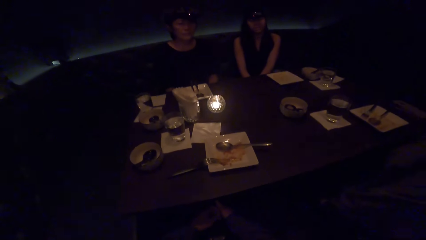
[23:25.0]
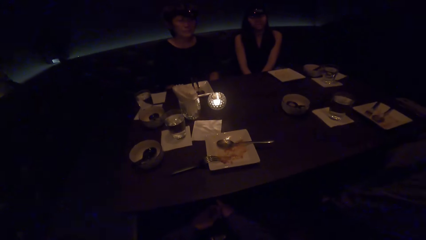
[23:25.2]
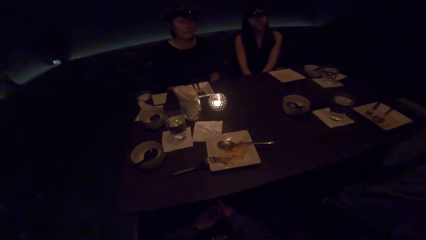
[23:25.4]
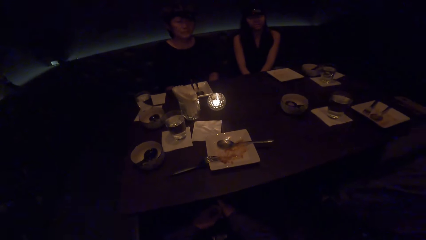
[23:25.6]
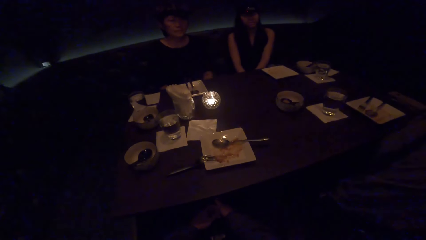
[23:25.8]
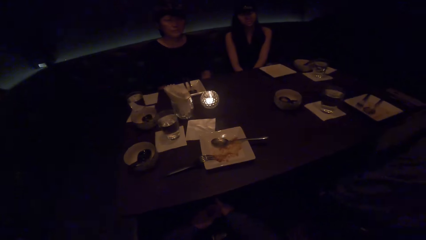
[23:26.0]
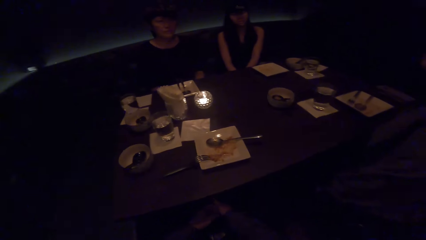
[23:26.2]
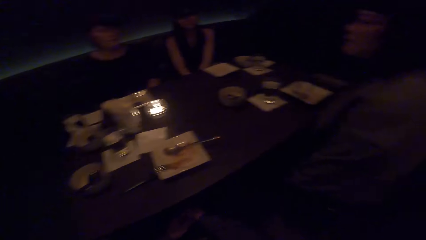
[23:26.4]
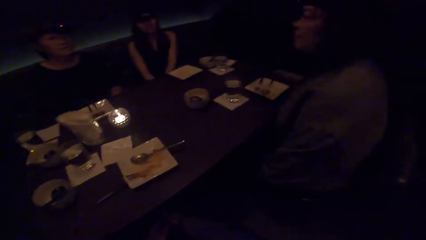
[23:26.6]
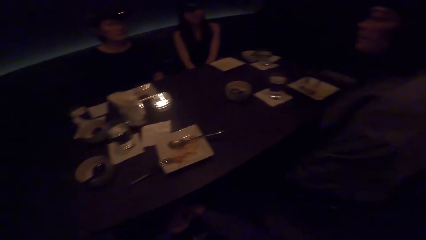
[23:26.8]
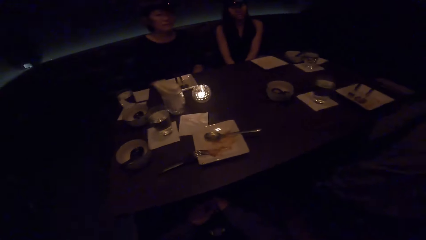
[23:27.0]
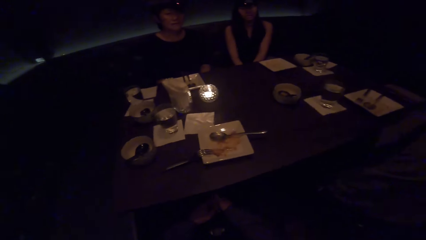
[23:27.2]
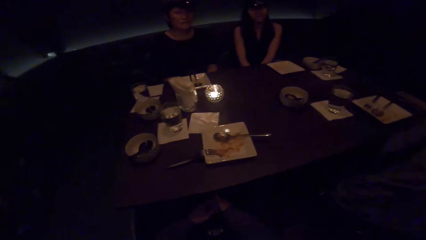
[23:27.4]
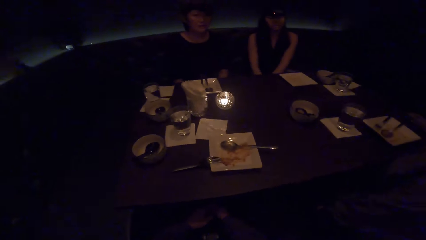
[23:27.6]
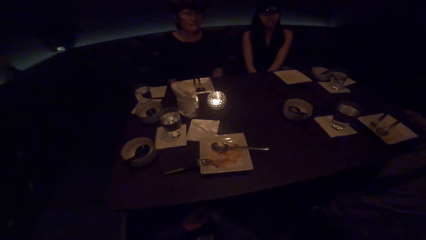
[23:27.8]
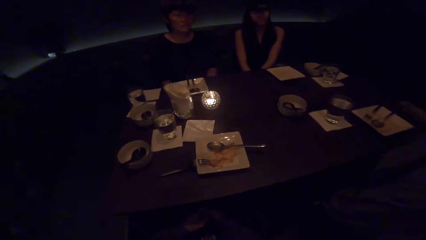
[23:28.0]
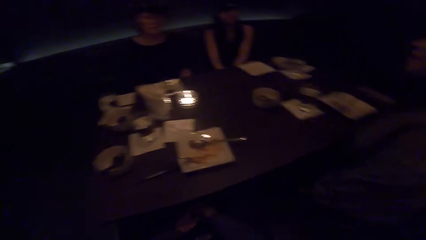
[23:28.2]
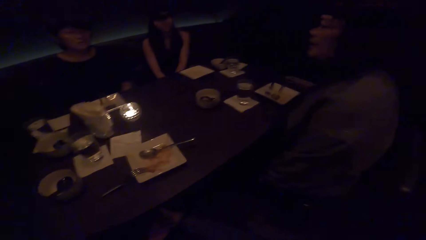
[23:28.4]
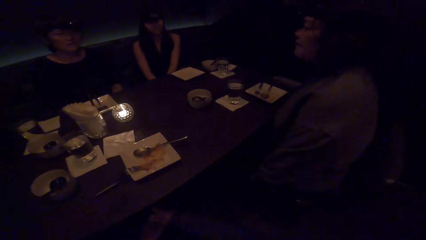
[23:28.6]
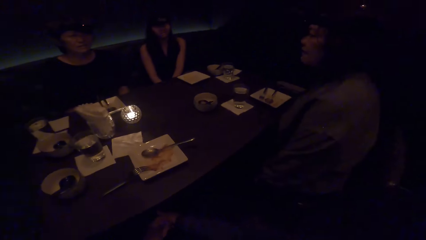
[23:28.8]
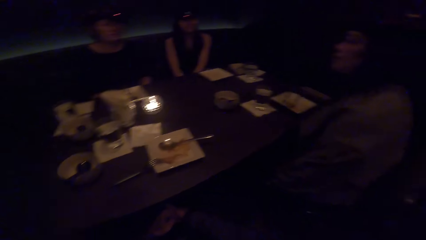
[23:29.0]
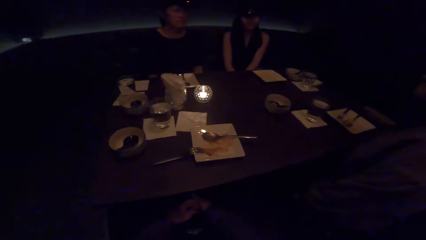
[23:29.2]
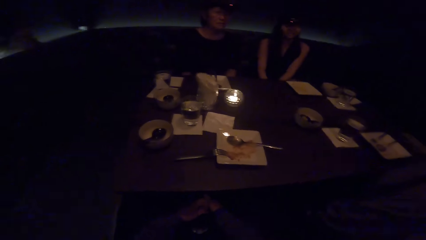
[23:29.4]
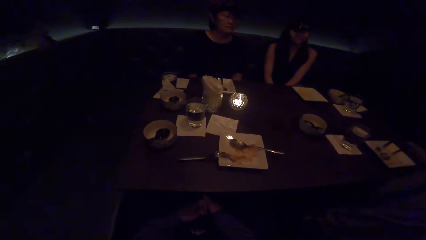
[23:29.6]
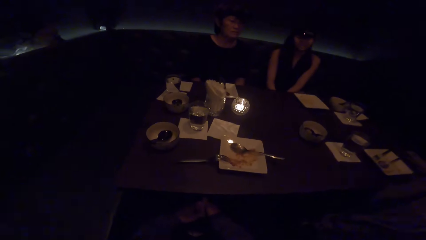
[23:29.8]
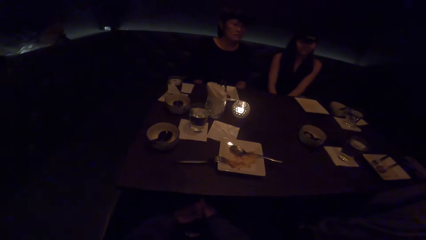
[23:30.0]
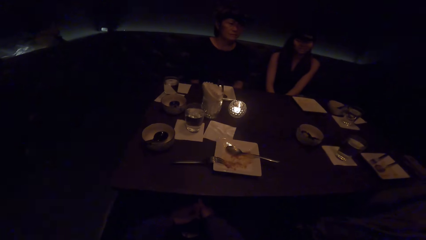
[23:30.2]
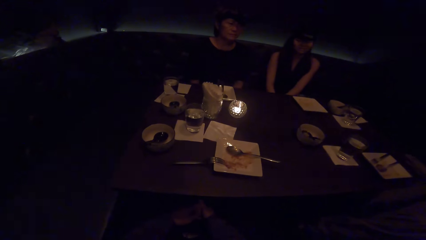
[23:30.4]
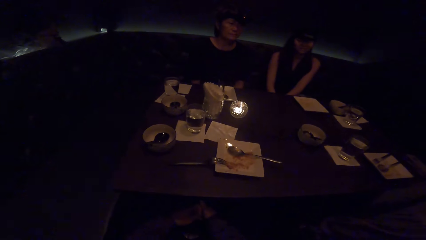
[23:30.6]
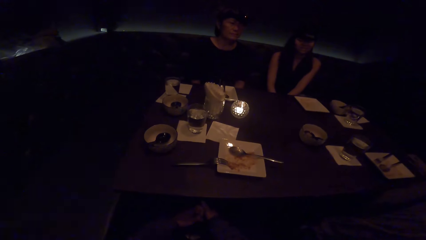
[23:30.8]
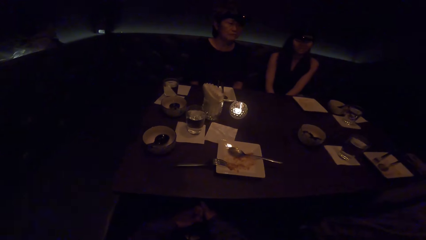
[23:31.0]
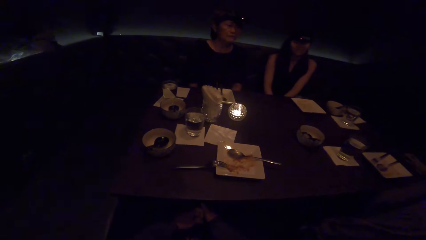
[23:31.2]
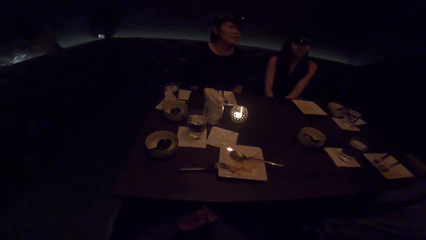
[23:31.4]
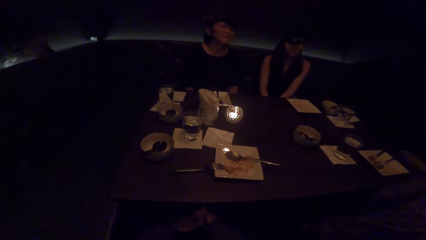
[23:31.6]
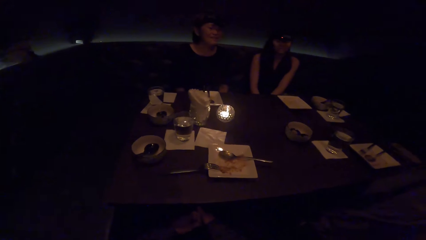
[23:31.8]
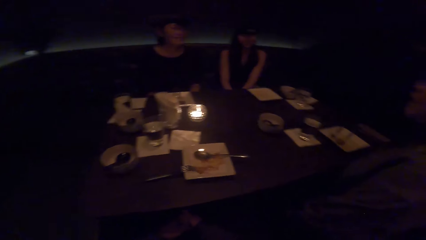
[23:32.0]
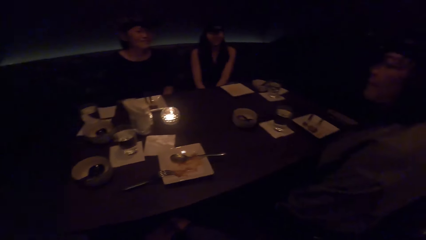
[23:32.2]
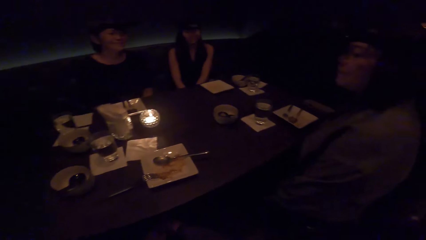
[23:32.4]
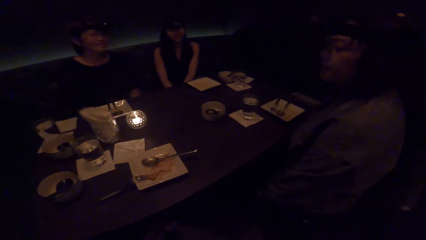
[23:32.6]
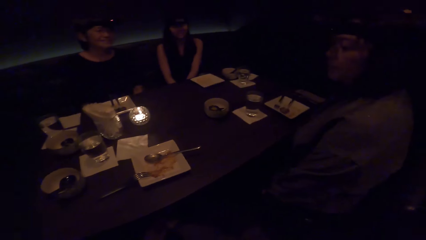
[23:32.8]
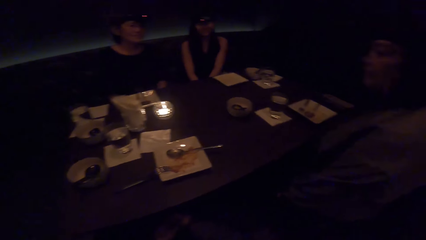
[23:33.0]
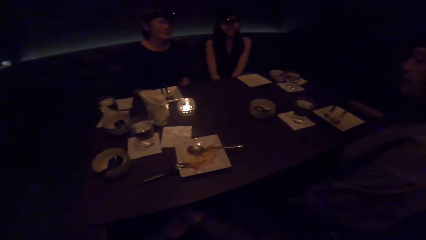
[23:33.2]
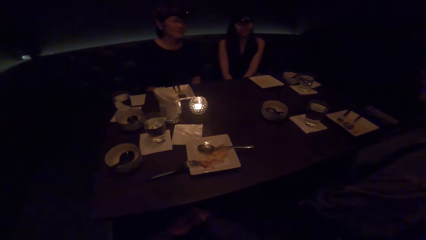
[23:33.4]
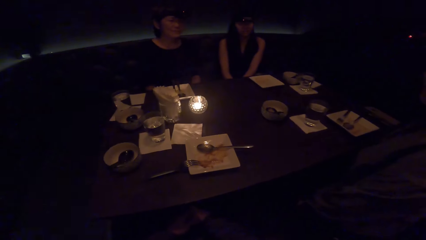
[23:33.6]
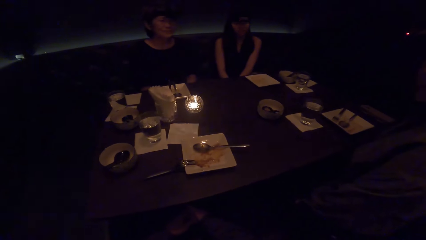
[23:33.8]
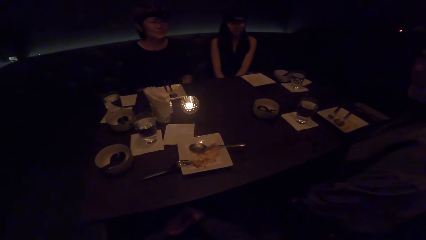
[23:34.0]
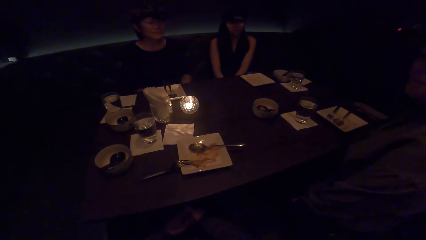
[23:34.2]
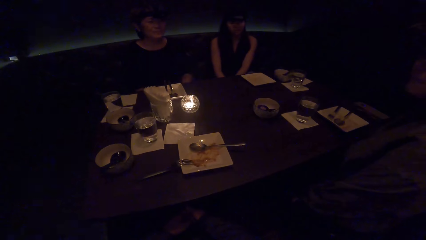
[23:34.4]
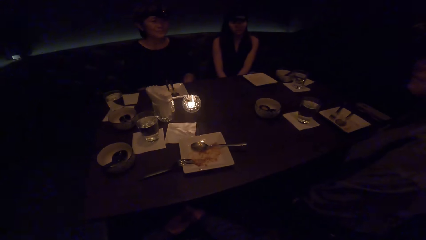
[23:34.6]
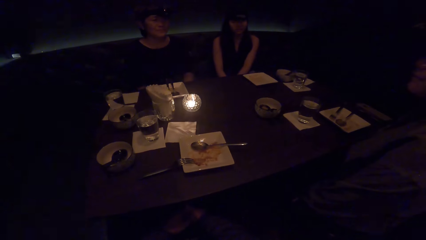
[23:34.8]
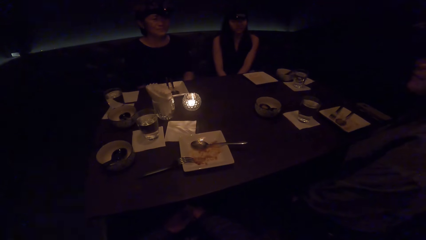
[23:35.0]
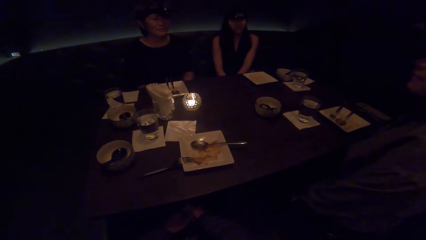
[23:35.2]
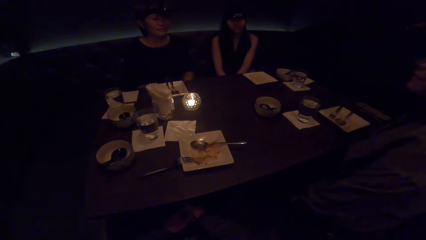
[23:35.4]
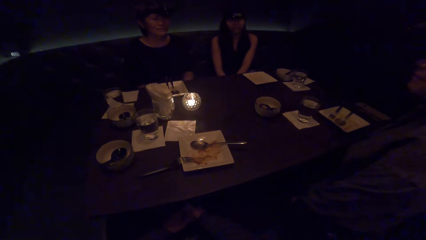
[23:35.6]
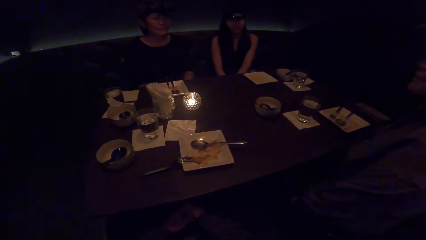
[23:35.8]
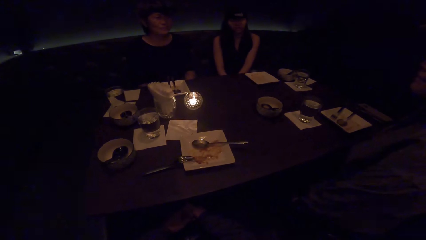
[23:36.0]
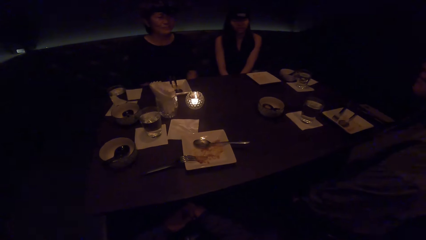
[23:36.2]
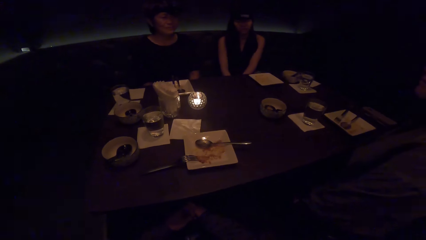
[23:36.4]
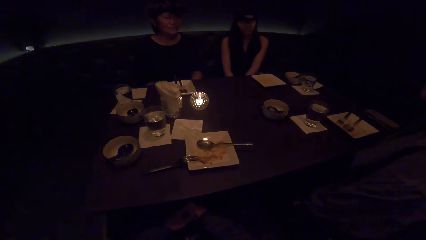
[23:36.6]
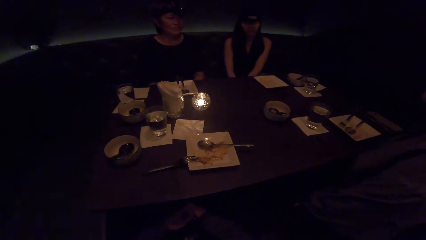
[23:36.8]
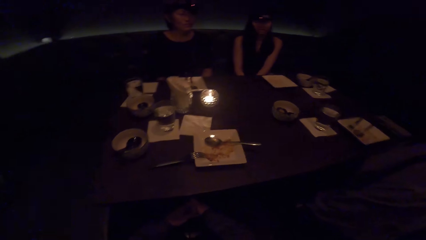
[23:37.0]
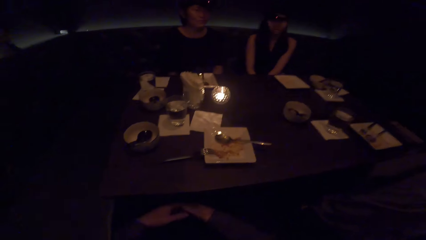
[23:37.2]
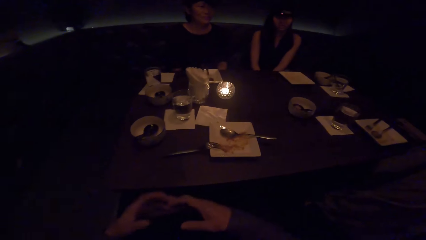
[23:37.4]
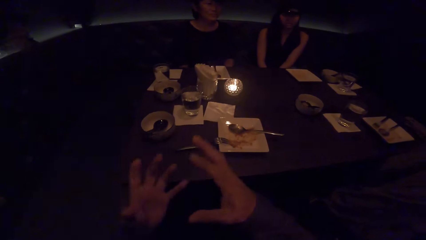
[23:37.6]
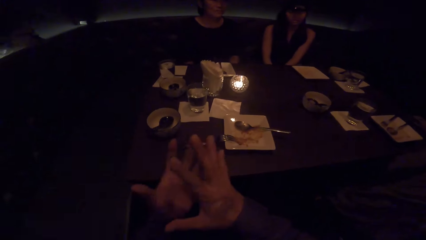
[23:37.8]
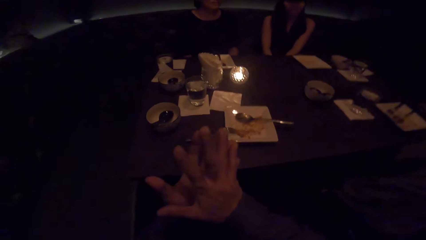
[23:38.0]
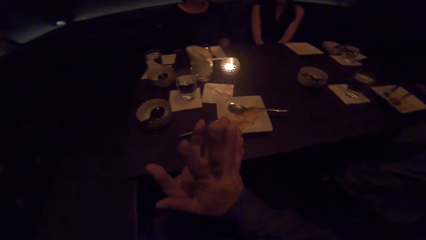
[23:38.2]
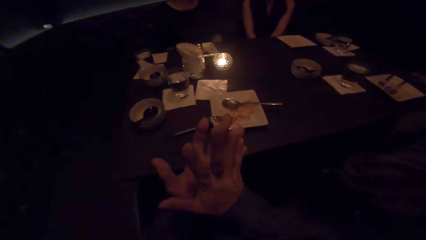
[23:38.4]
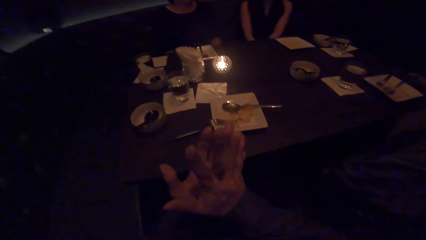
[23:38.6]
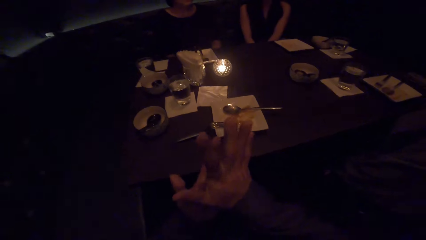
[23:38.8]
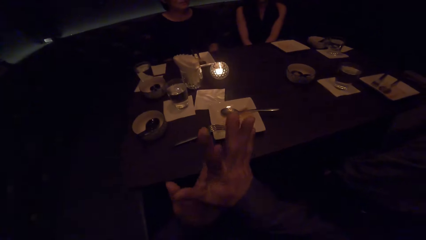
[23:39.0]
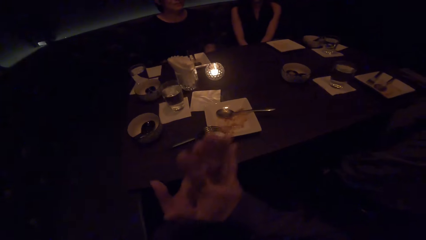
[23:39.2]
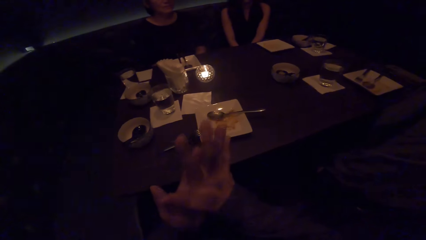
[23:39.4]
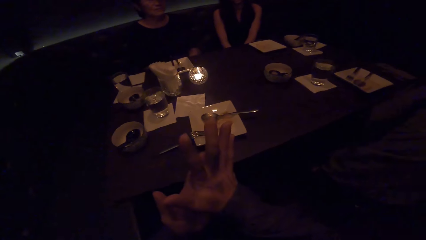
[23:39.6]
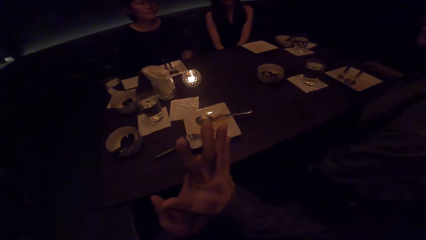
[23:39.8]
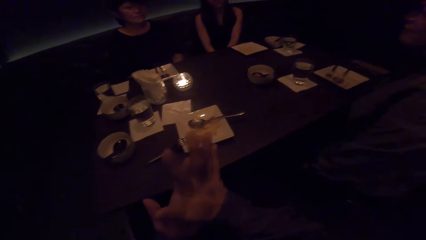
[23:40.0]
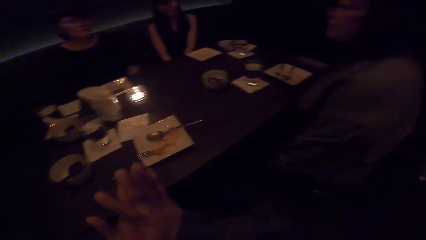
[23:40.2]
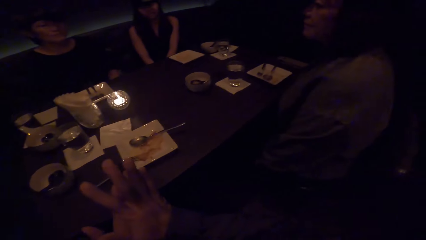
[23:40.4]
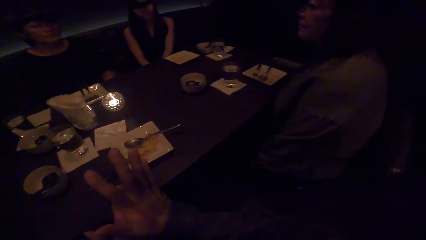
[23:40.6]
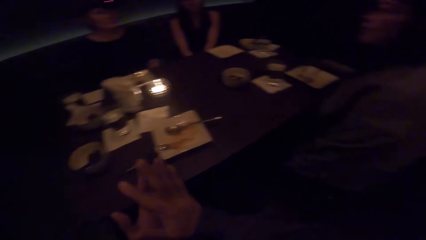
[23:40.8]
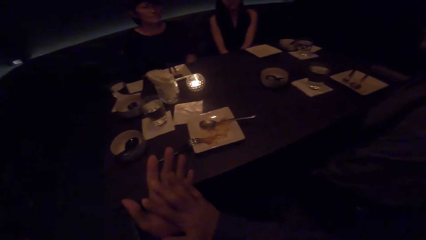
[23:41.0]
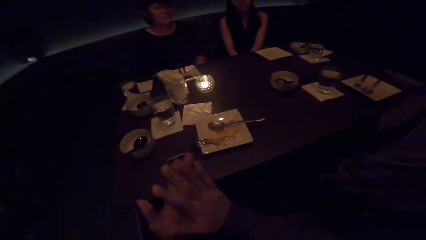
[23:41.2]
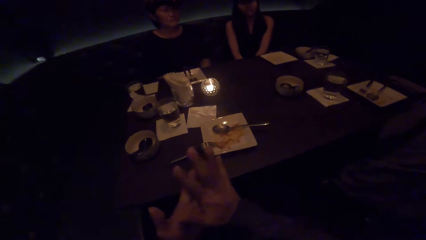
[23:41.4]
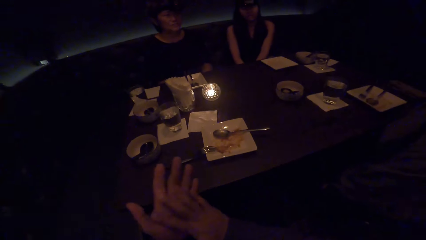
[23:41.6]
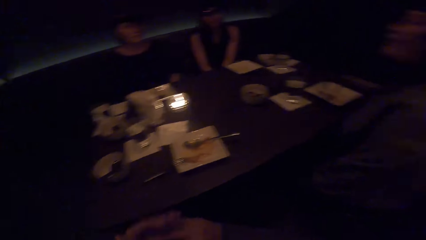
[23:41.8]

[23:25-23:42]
A lady converses. Another lady converses. The camera wearer gestures and converses. They do hand movements.
